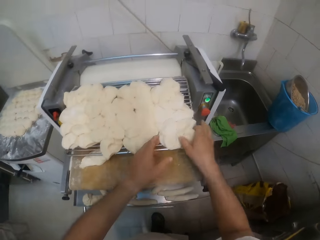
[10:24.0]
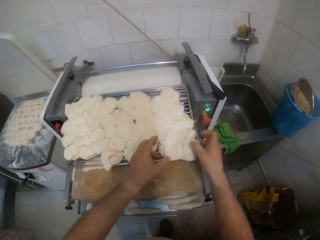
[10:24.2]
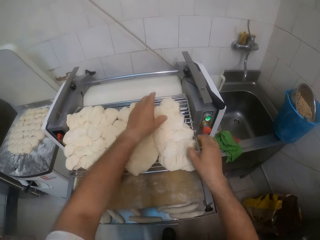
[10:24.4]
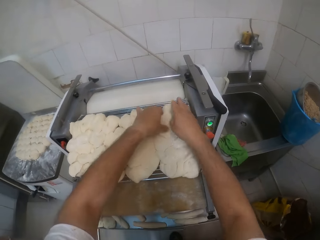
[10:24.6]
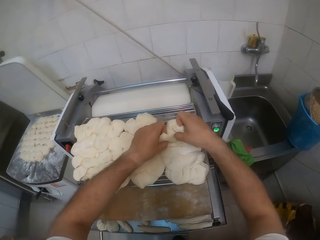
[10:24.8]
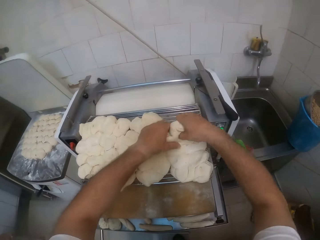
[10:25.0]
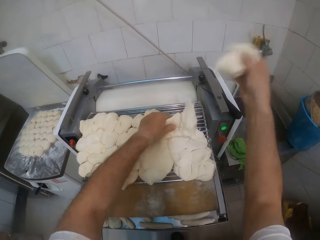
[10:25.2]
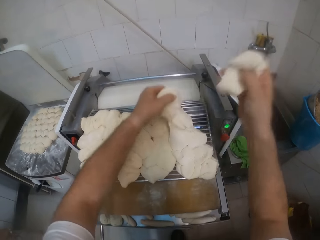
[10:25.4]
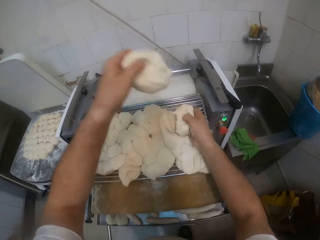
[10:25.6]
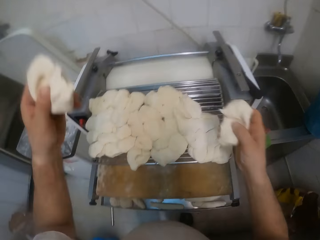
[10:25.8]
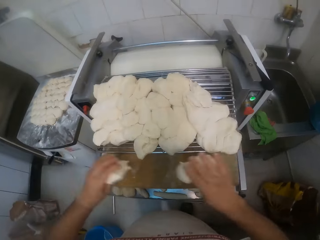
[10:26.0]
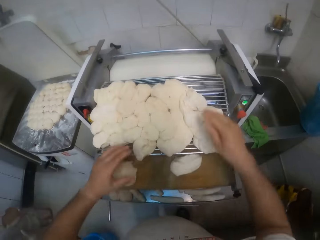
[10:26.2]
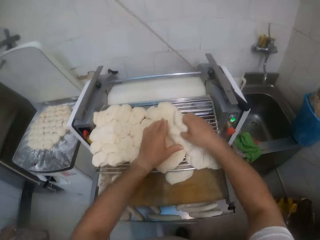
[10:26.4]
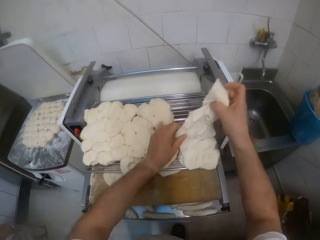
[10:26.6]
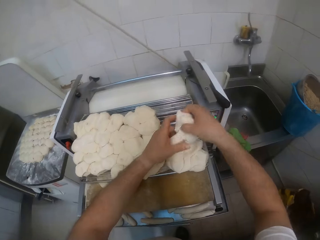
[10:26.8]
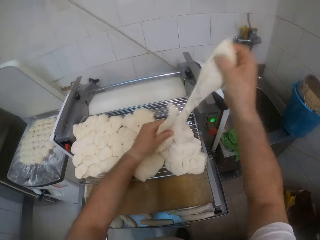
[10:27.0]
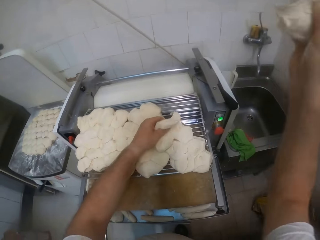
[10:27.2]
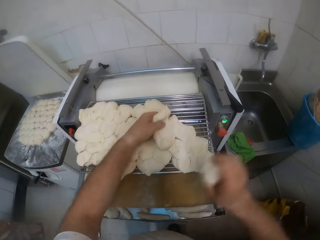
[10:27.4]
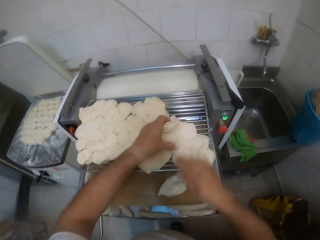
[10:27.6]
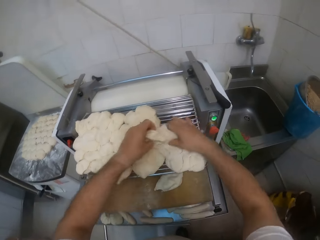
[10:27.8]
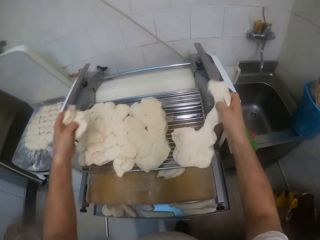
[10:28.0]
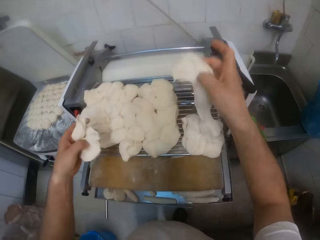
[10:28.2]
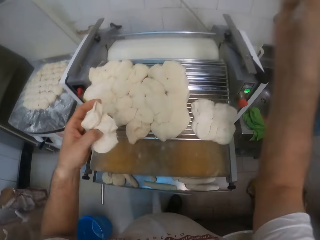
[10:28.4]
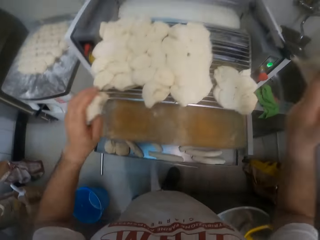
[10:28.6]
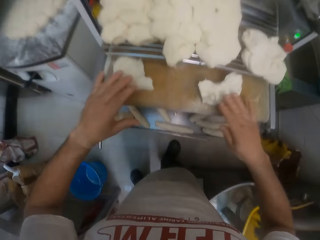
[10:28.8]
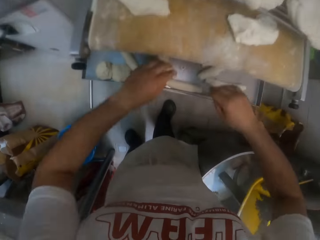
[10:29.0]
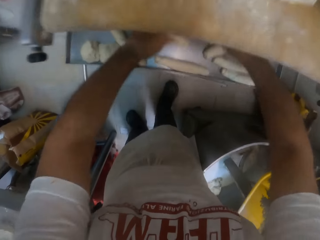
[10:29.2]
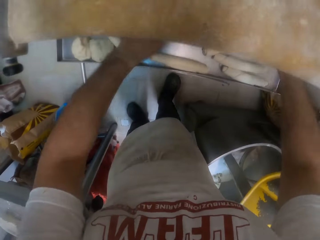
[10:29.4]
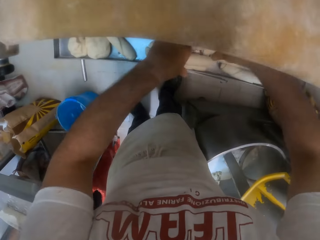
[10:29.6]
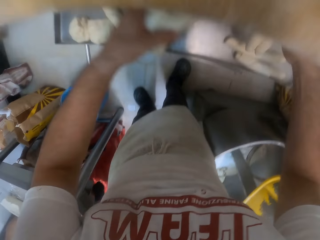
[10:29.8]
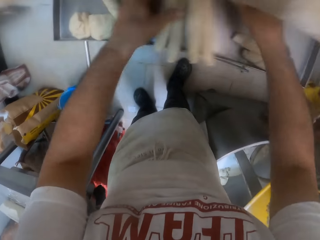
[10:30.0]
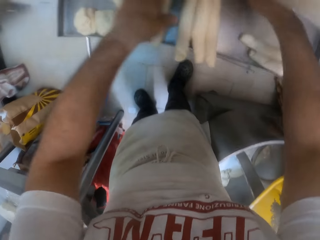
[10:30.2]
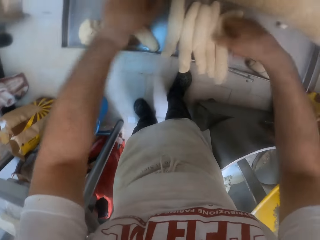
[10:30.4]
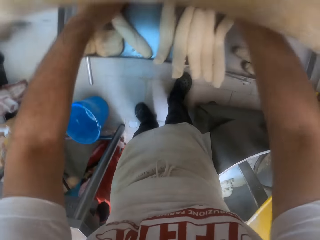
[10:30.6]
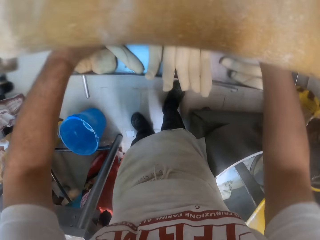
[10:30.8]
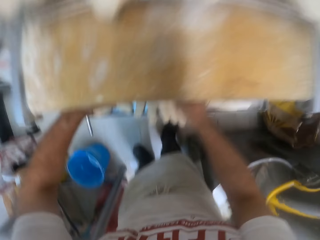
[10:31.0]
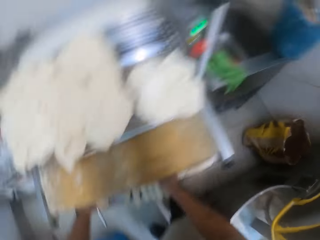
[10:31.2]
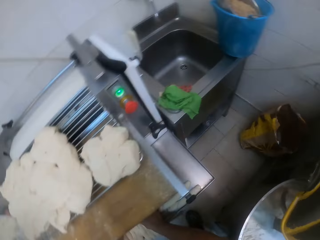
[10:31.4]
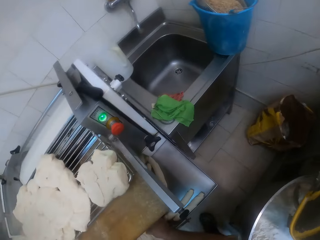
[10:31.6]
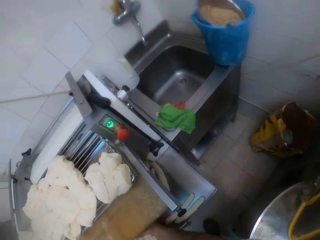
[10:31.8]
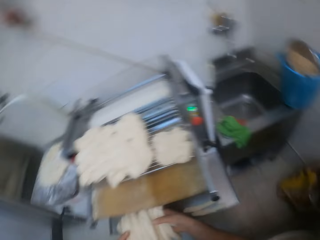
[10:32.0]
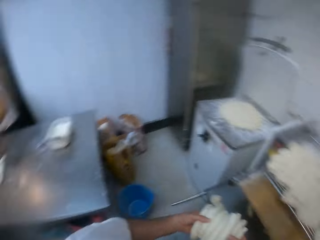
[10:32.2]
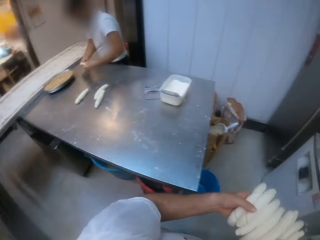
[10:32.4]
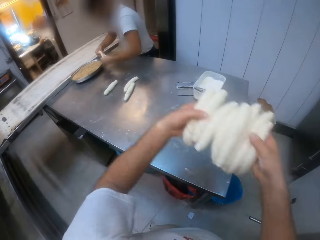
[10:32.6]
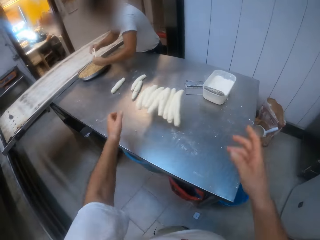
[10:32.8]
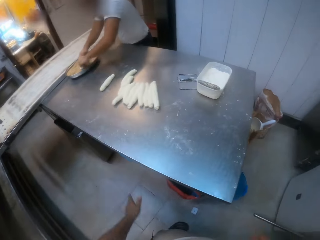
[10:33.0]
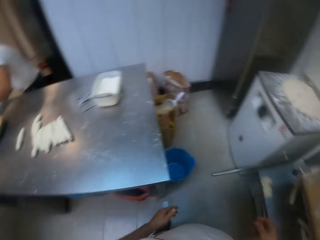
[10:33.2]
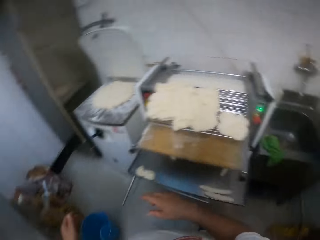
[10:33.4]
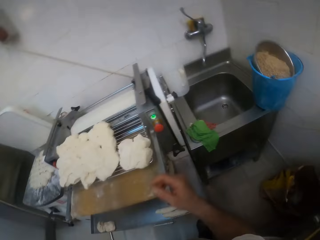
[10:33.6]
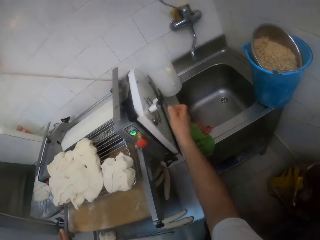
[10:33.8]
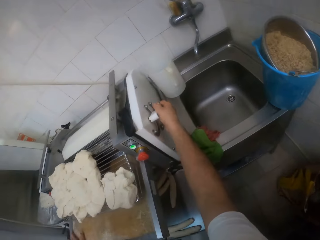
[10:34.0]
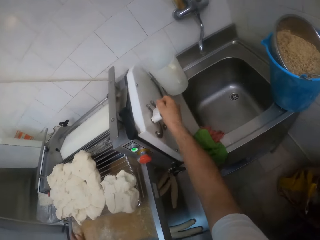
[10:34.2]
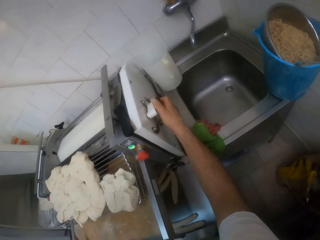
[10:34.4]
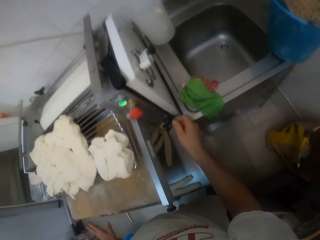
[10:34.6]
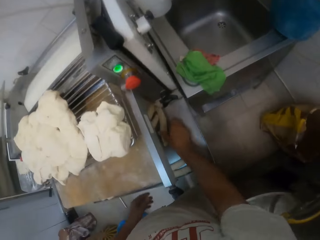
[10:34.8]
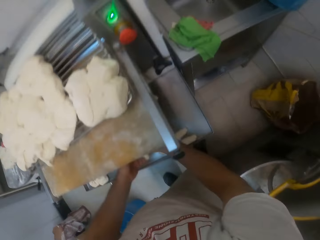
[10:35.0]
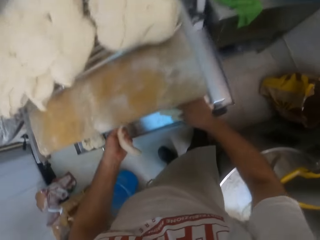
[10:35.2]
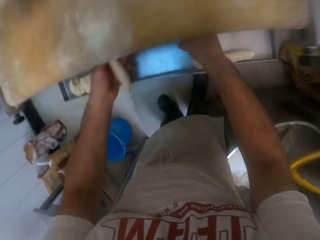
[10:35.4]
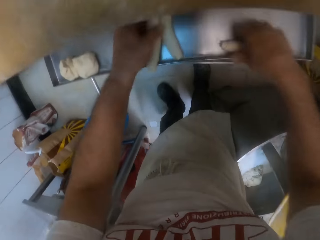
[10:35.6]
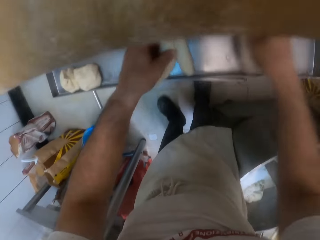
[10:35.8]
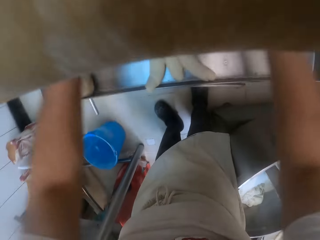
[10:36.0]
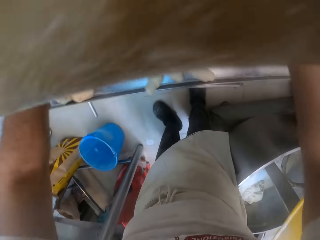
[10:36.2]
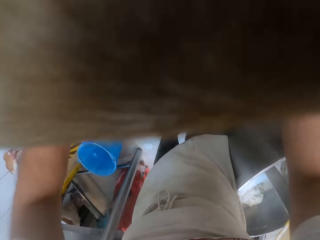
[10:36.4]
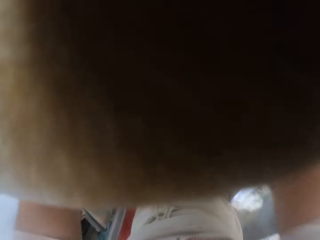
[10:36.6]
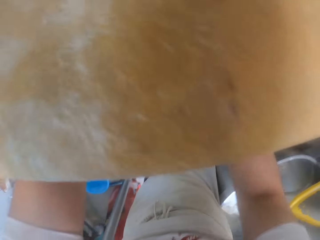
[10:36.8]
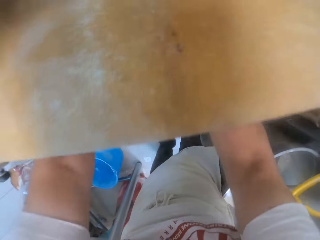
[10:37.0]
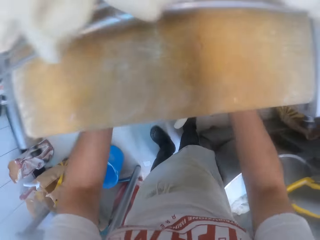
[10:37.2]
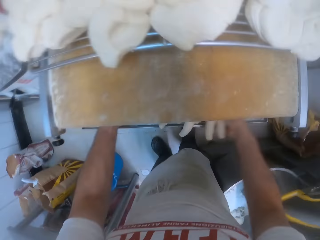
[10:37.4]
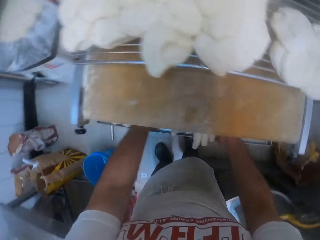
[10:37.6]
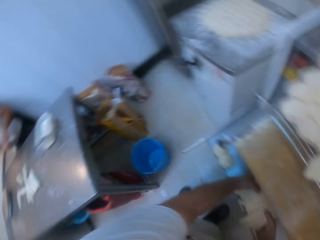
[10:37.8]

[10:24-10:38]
The camera wearer picks dough from the dough machine with both hands. He drops the dough on the dough roller with both hands. He picks the dough from the dough machine with both hands. He drops the dough on the dough roller with his right hand. He drops the dough on the dough roller with both hands. He picks the dough from the tray with both hands. He collects rolls from the tray. He tosses the dough on the table with both hands. A man dips the dough in something. The camera wearer operates the machine. He picks the dough from the tray with both hands.

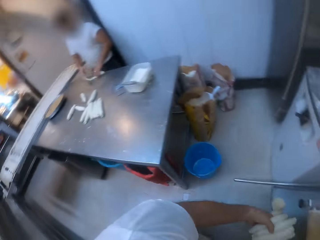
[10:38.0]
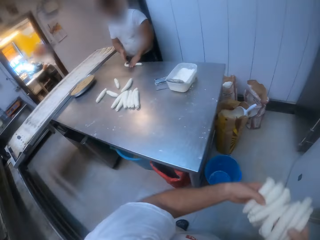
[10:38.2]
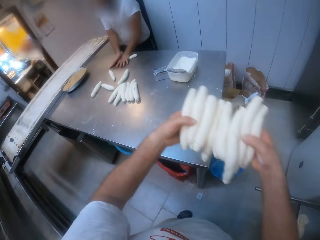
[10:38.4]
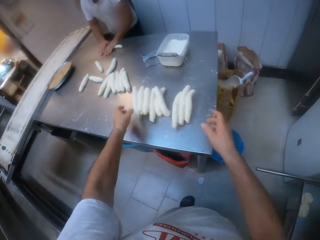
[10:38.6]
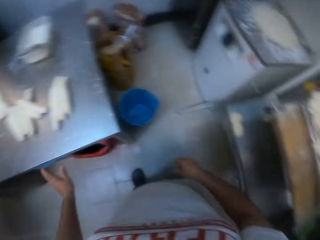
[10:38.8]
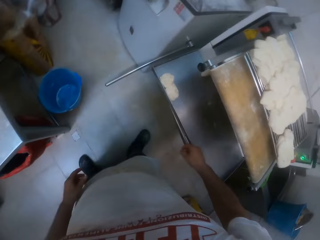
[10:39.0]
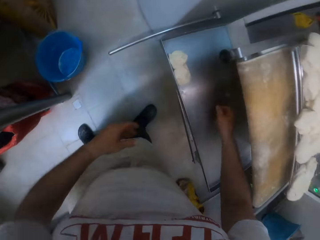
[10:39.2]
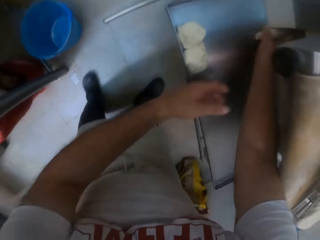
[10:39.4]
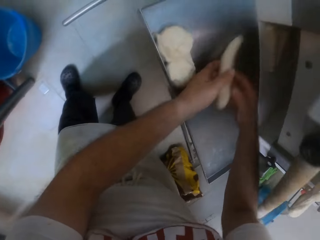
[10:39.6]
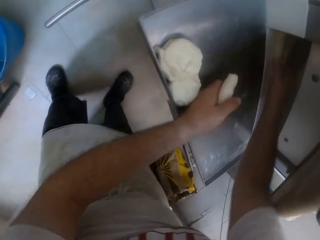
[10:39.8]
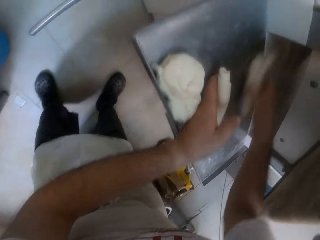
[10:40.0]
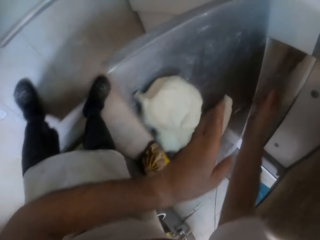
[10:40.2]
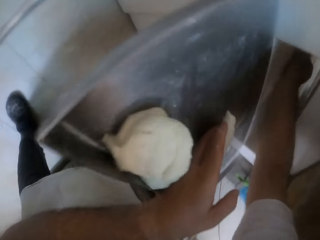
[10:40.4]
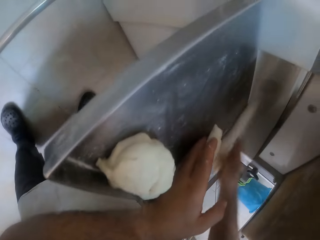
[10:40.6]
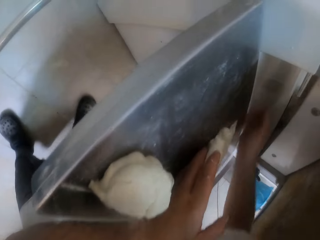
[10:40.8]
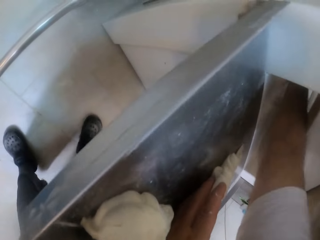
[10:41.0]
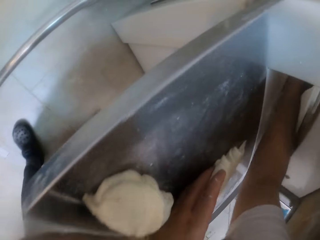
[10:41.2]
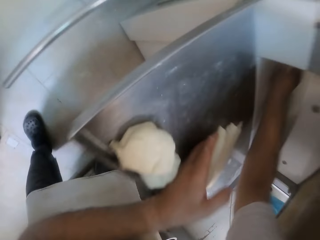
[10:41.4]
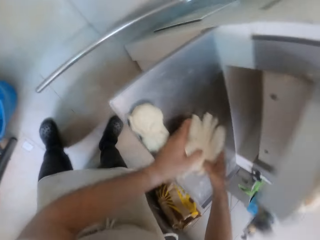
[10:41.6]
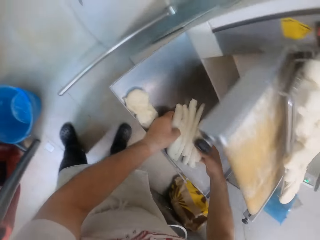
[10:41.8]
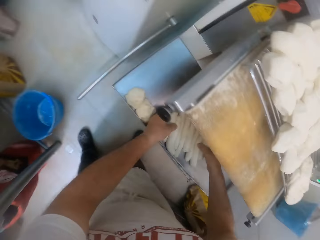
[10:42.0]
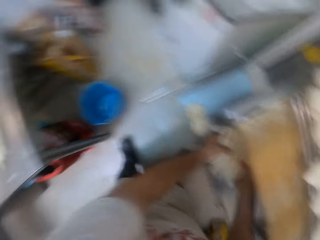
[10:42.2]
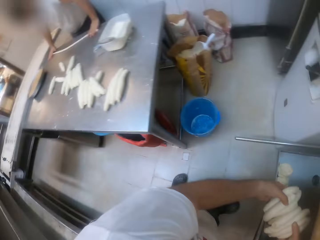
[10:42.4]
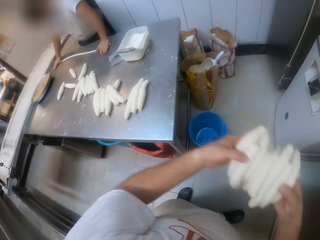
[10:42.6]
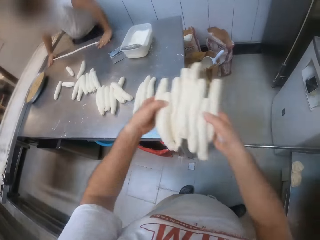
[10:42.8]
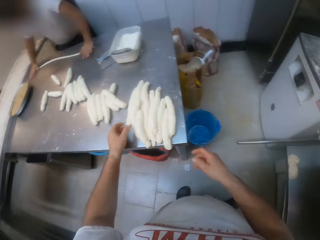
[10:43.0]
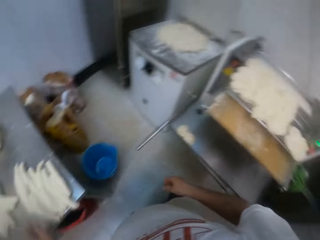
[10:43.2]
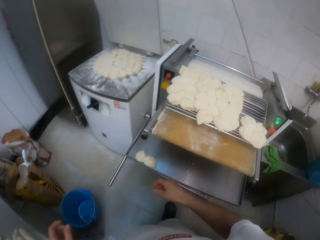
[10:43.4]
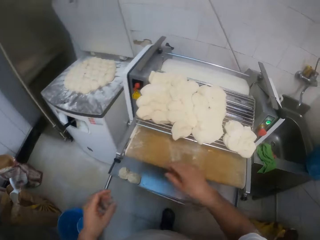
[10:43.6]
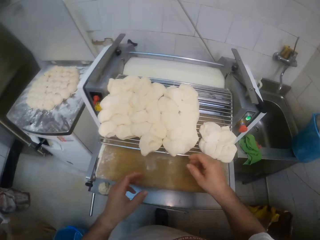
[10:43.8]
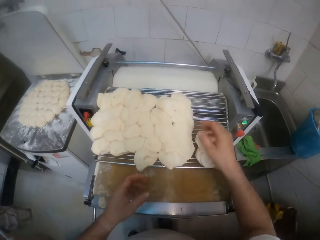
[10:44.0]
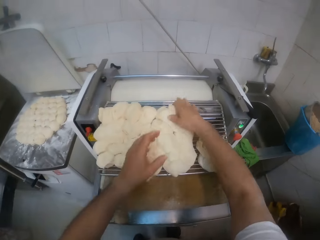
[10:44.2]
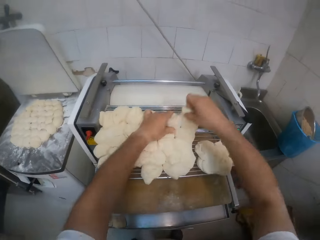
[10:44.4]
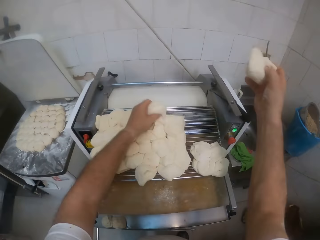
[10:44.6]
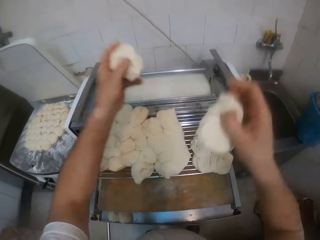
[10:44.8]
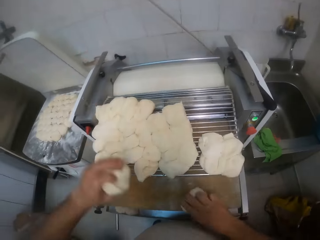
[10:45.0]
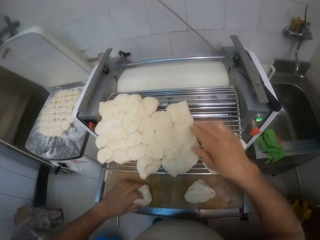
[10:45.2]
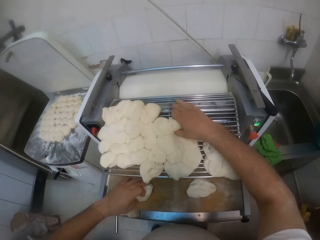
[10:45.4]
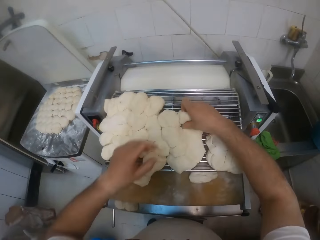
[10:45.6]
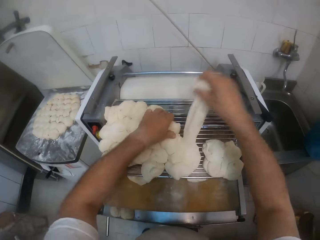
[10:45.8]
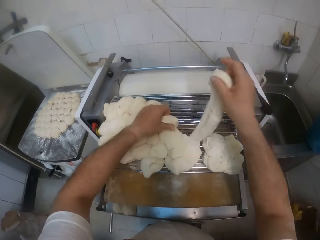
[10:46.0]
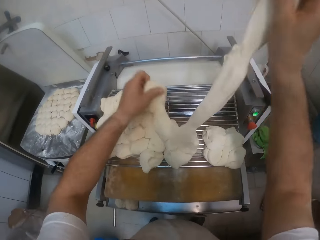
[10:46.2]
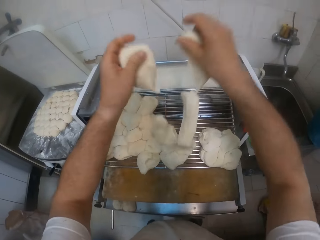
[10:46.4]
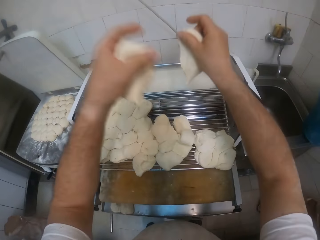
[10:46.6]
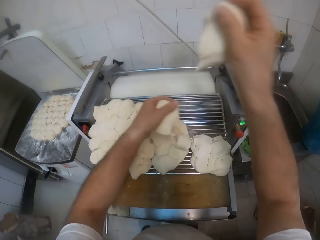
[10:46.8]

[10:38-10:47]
The camera wearer tosses the dough on the table with both hands. He picks the dough from the tray with both hands. He tosses the dough on the table with both hands. He picks the dough from the dough machine with both hands. He drops the dough on the dough roller with both hands. He picks the dough from the dough machine with both hands.
